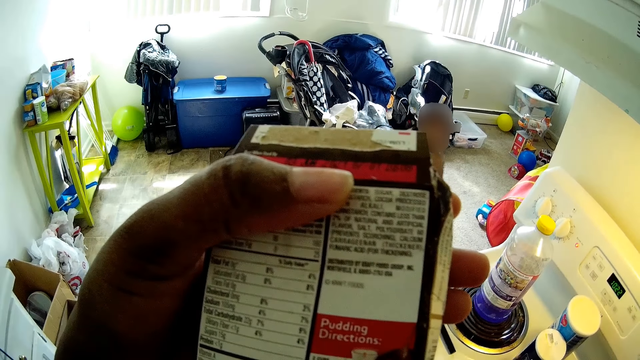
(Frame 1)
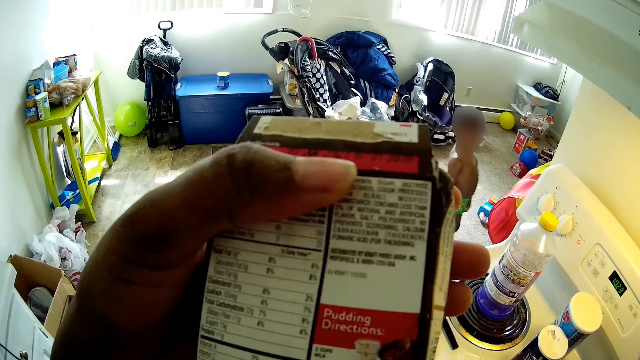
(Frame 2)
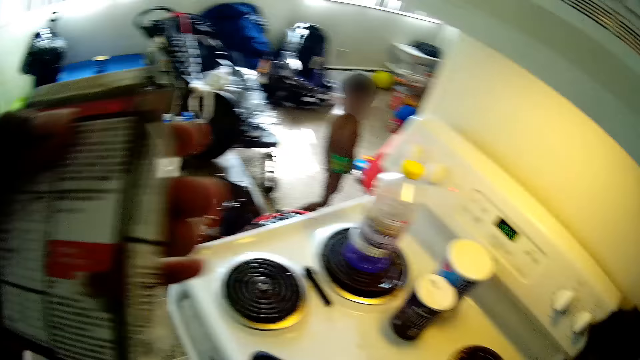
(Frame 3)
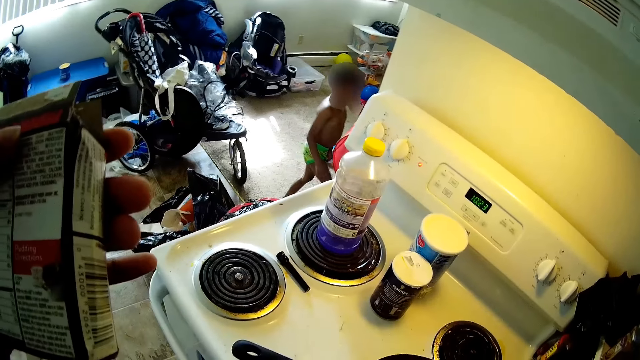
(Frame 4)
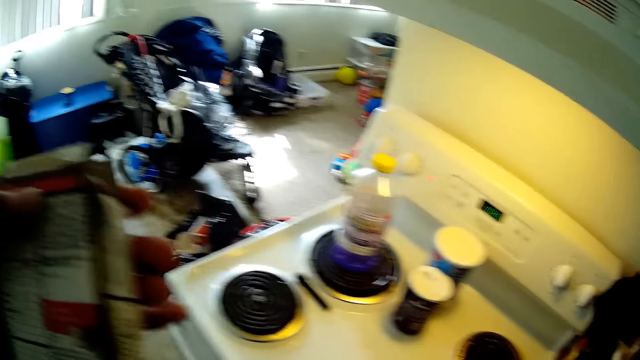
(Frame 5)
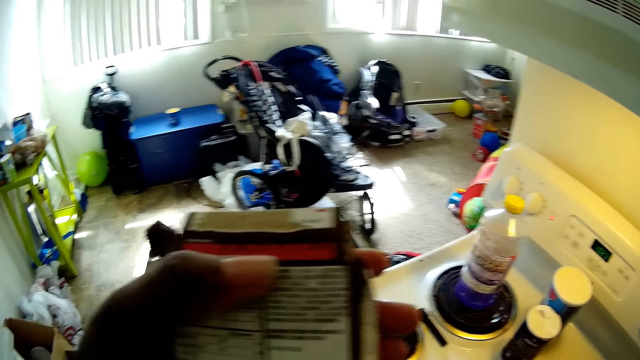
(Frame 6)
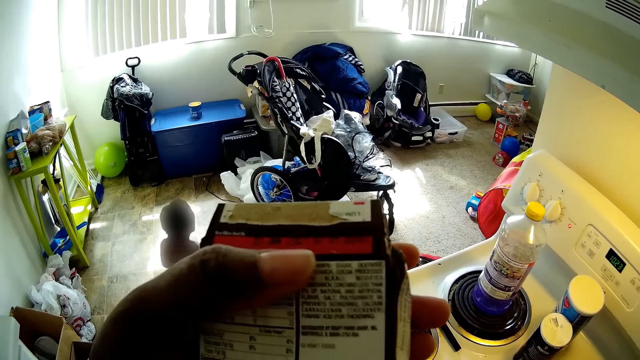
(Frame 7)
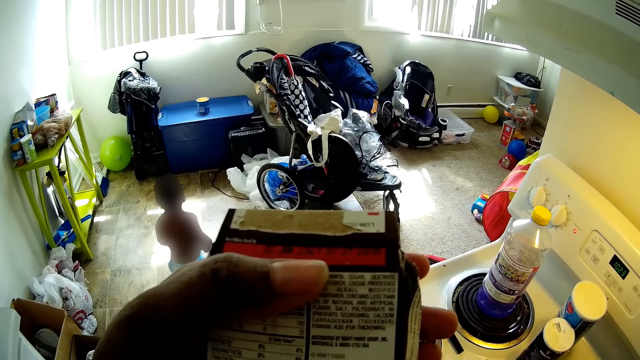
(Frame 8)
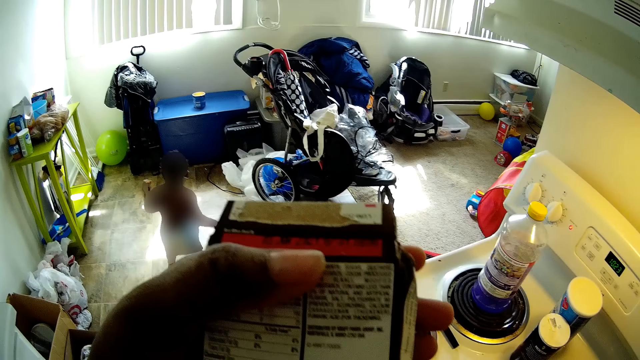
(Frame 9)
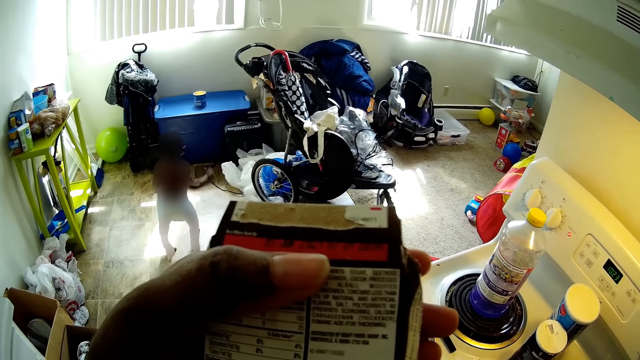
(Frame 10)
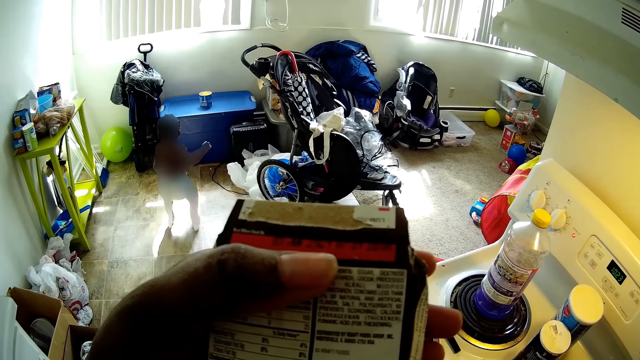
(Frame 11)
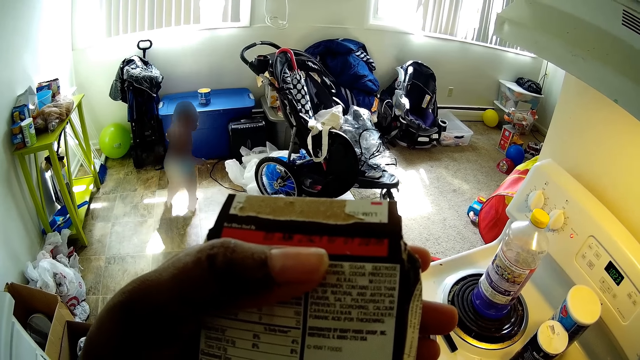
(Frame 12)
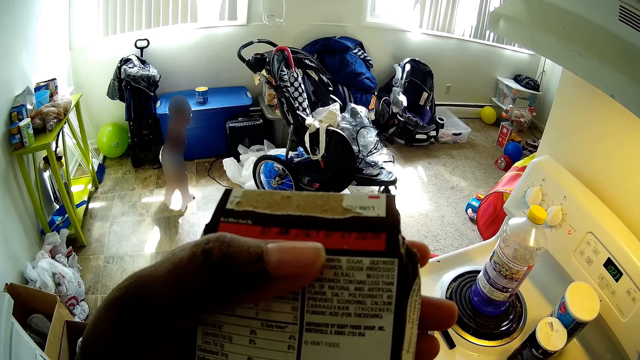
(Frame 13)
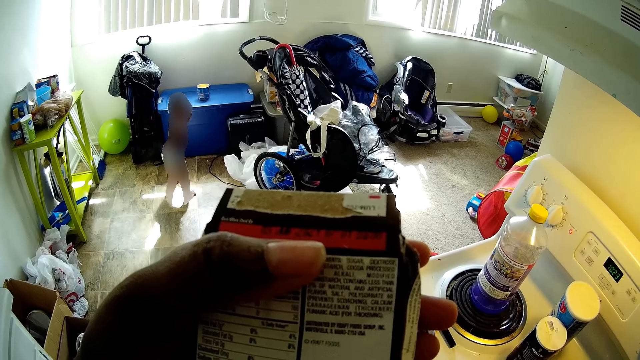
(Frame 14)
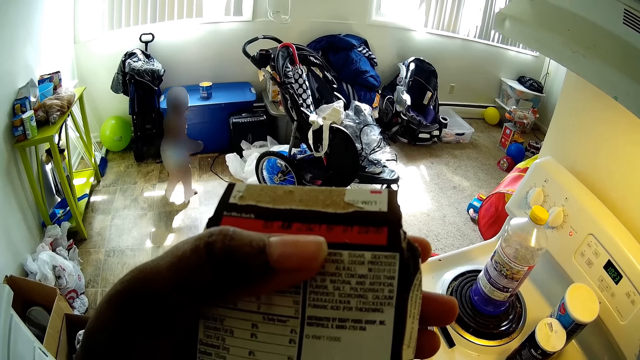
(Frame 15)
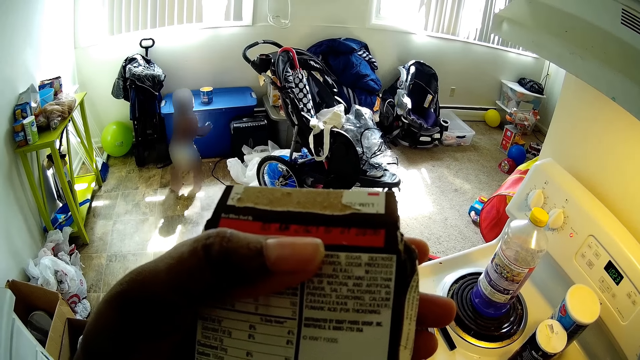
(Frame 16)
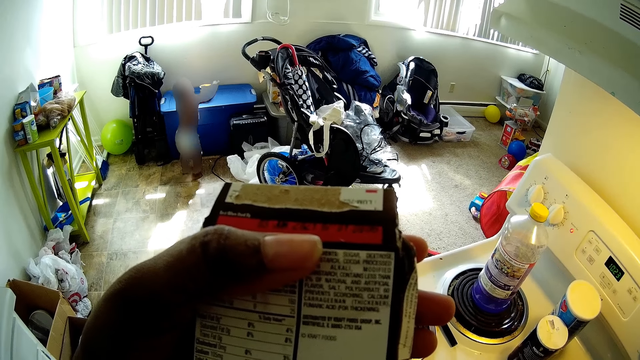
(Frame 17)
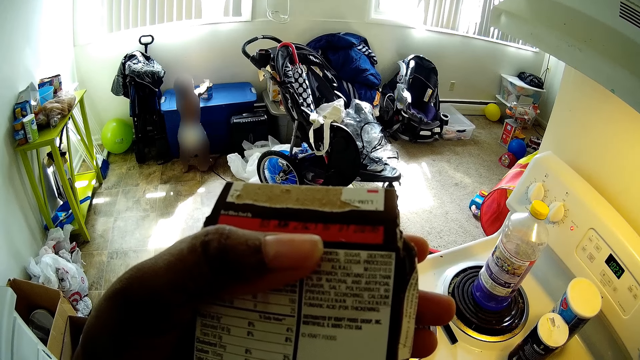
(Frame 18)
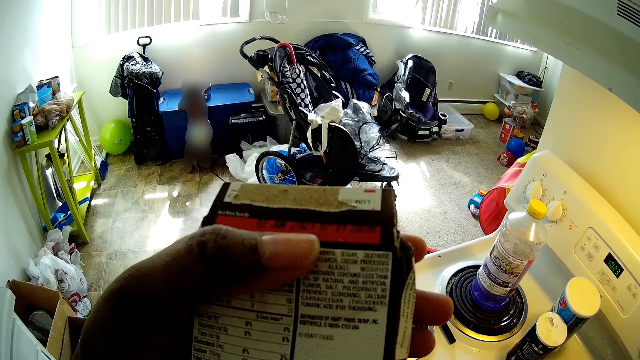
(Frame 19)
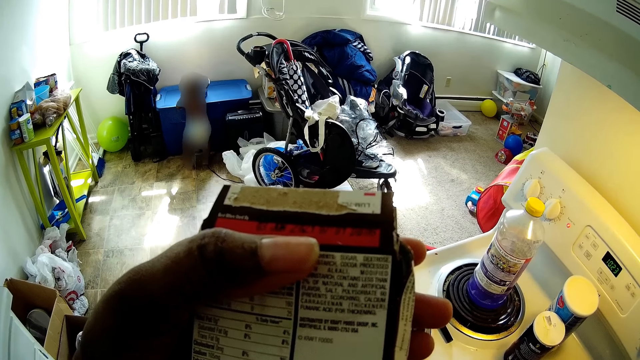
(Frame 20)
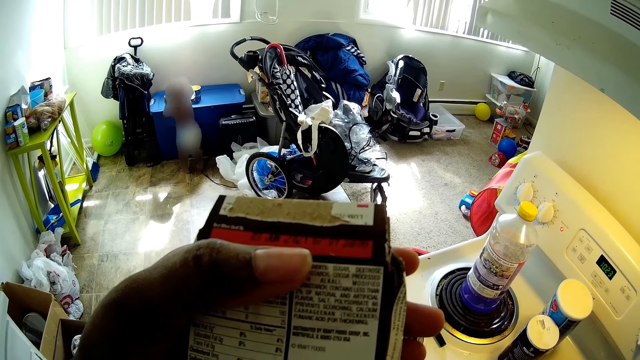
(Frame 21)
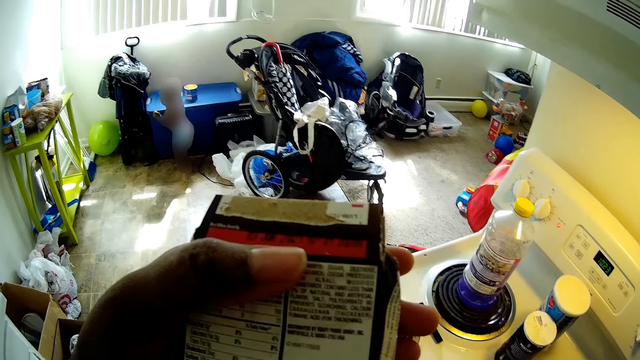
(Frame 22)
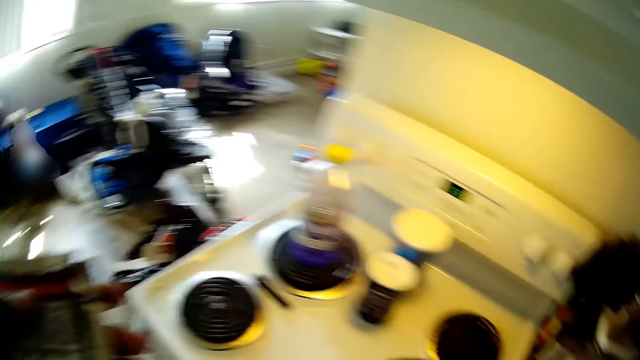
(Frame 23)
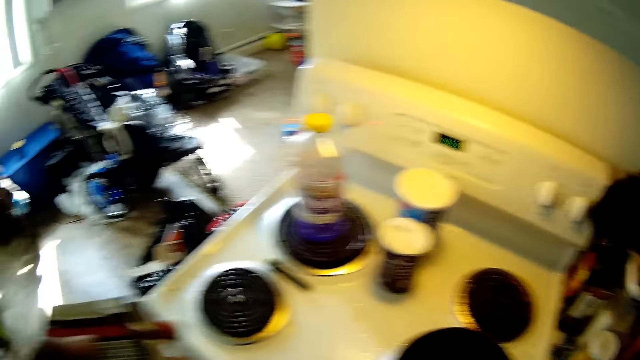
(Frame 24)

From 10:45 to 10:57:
A child moves the container.

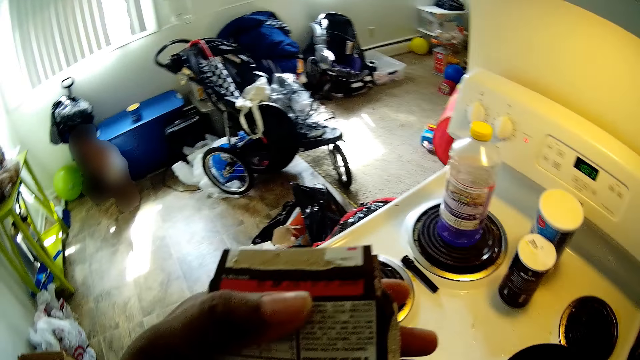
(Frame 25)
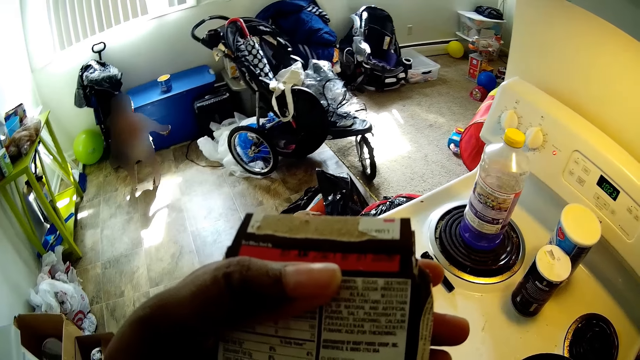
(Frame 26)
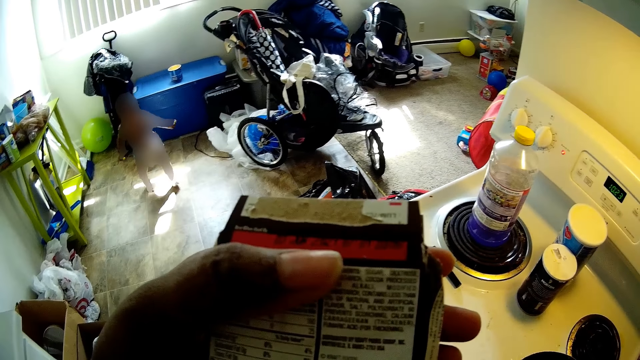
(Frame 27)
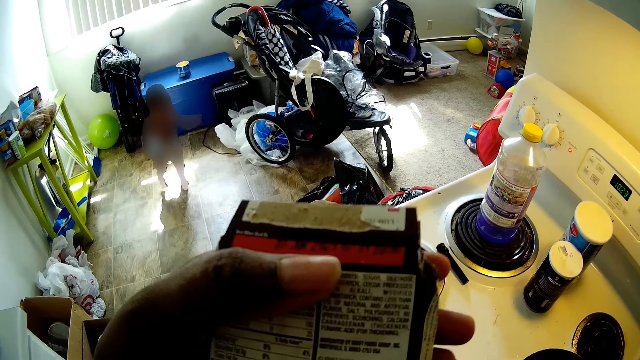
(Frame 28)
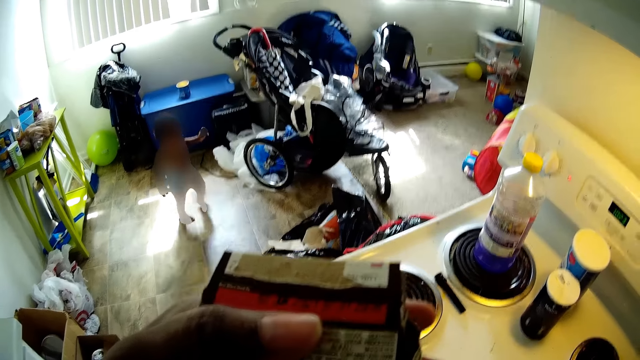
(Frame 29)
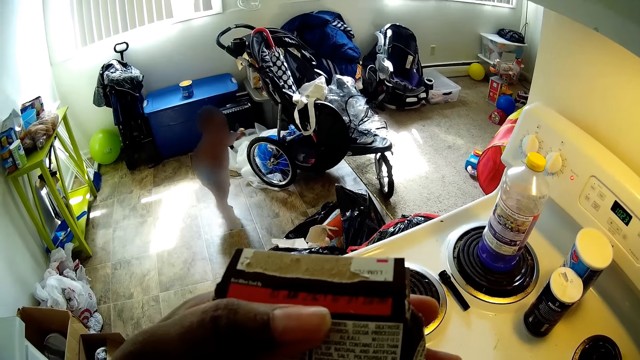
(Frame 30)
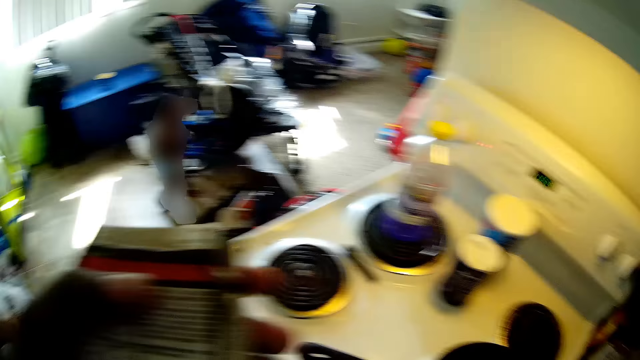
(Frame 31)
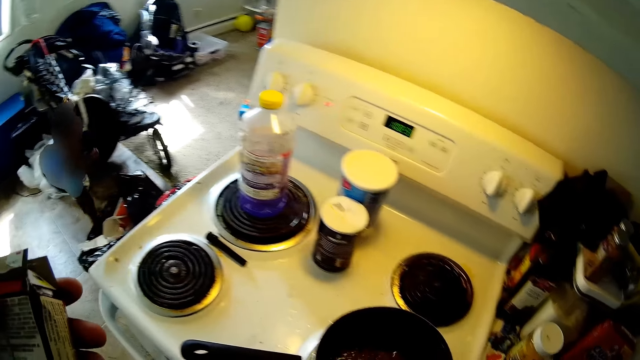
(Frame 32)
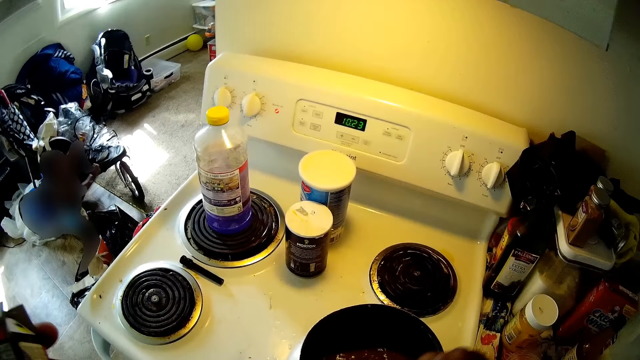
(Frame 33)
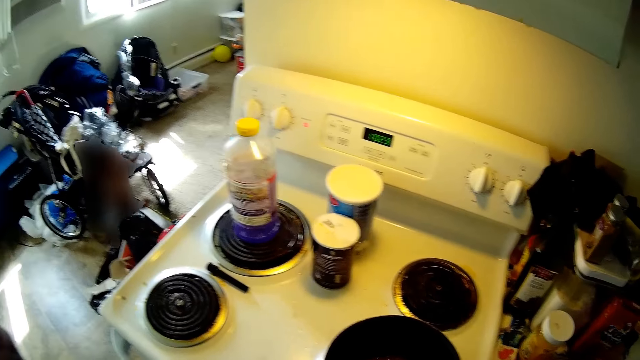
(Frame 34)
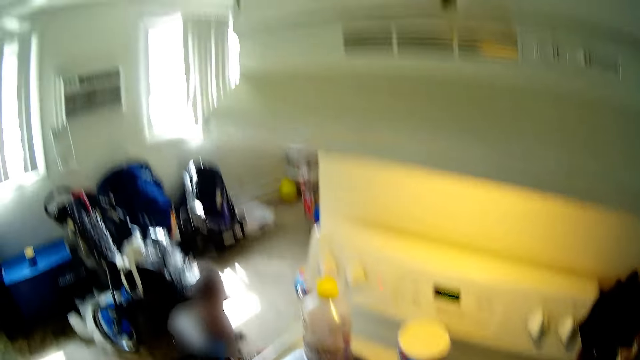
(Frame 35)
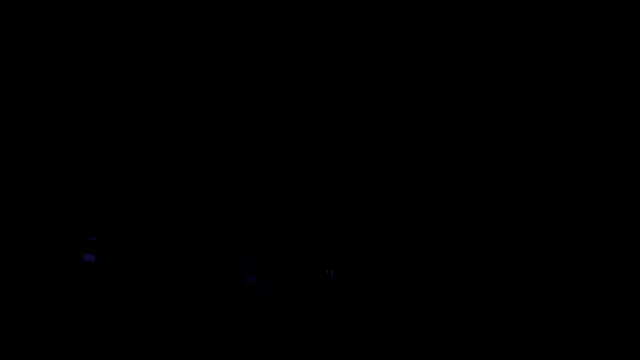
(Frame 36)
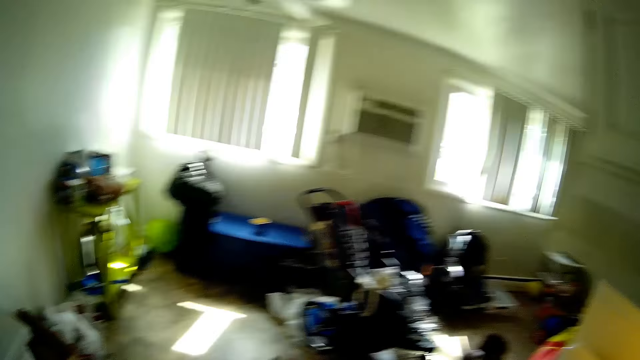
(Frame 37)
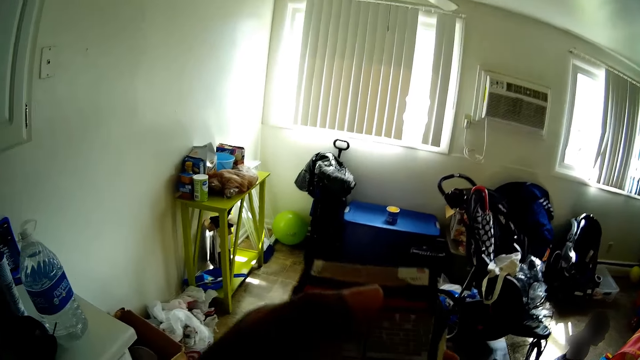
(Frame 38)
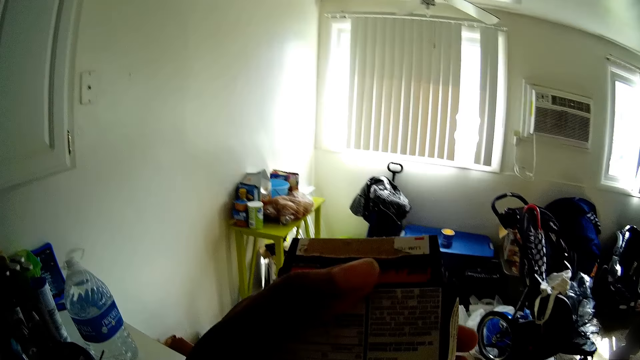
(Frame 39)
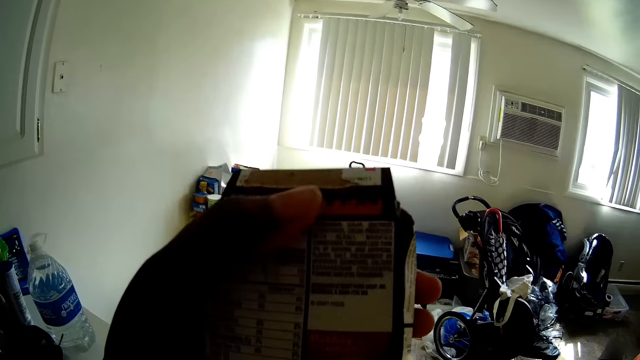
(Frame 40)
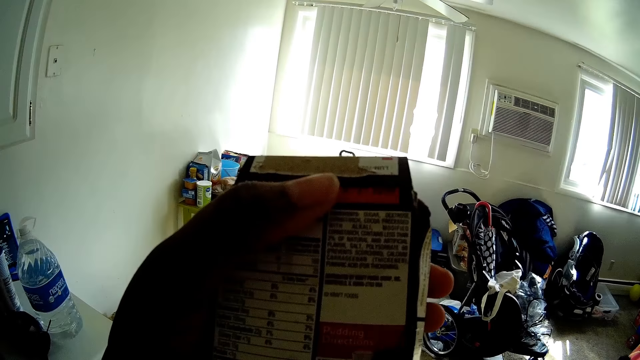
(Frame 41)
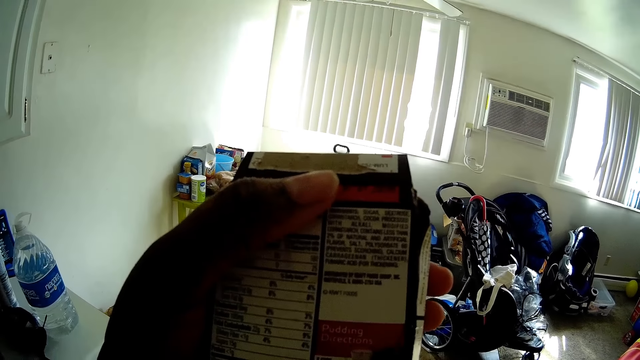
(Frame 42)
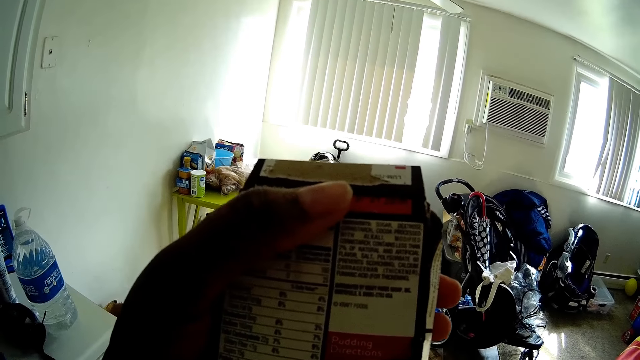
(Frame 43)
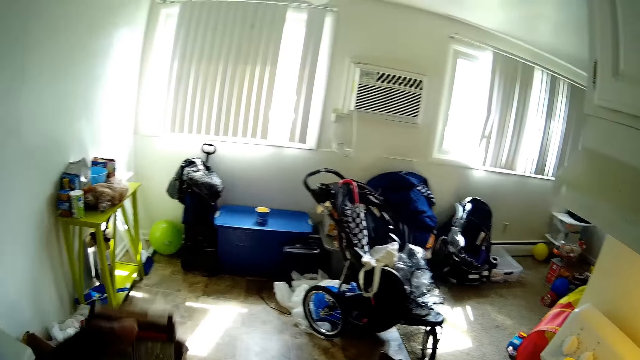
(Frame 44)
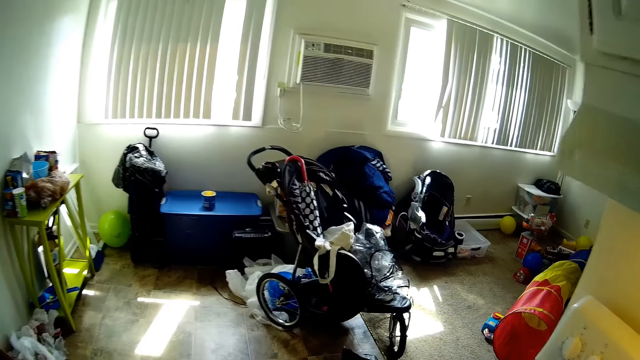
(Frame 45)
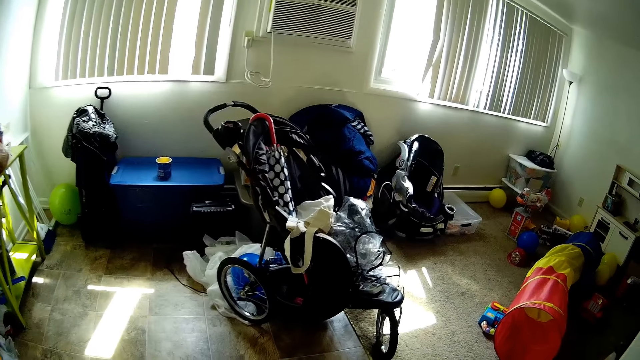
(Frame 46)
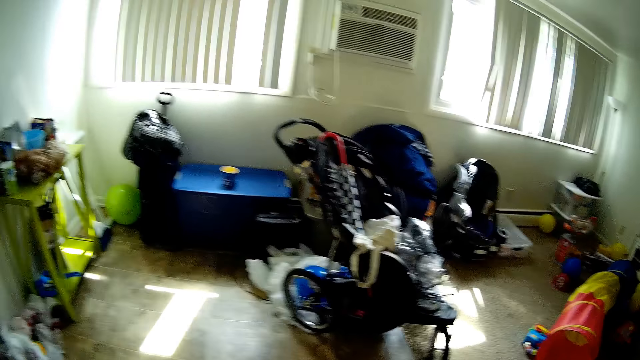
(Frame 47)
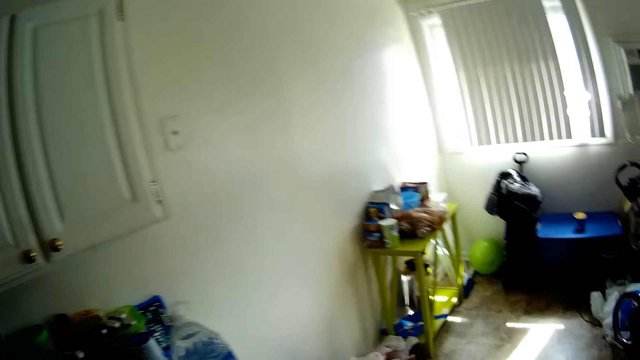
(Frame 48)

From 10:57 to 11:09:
A child moves around.
